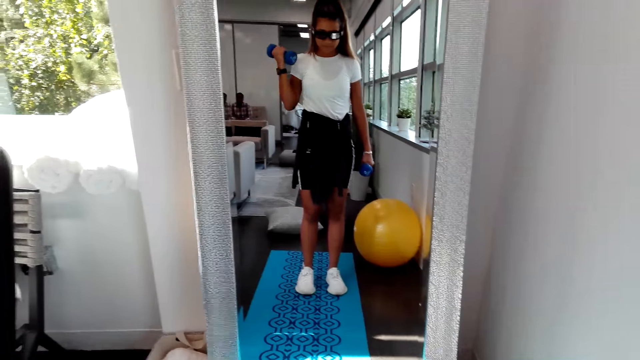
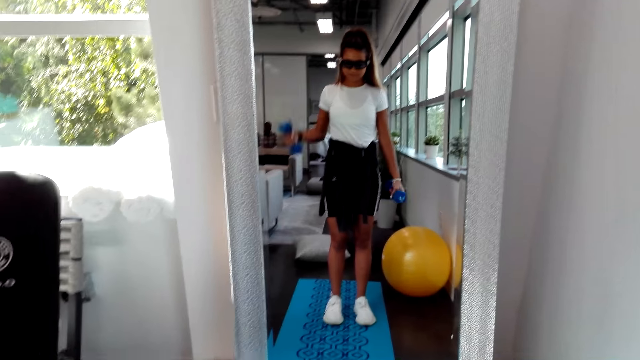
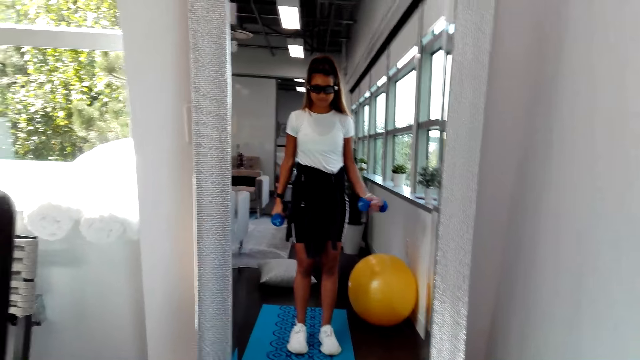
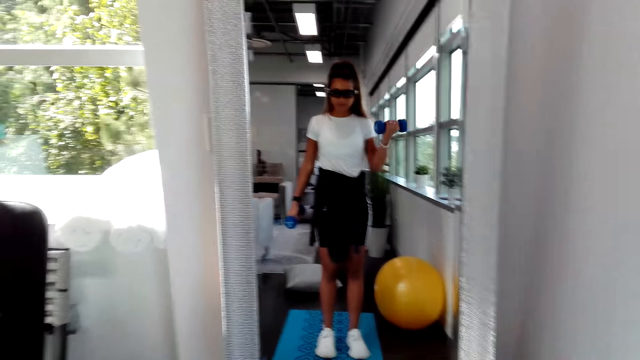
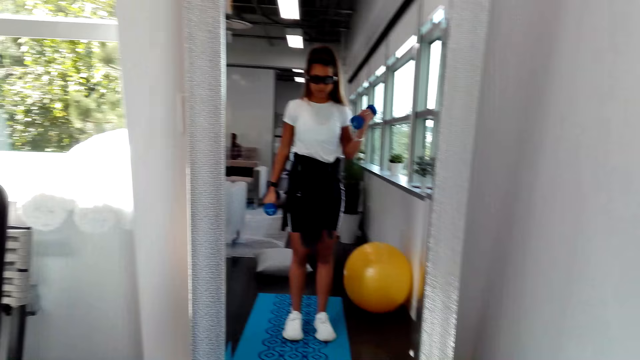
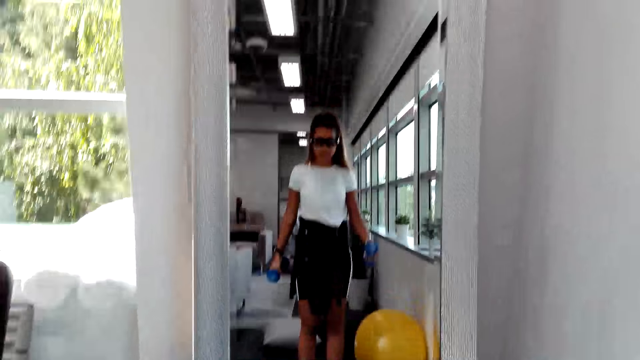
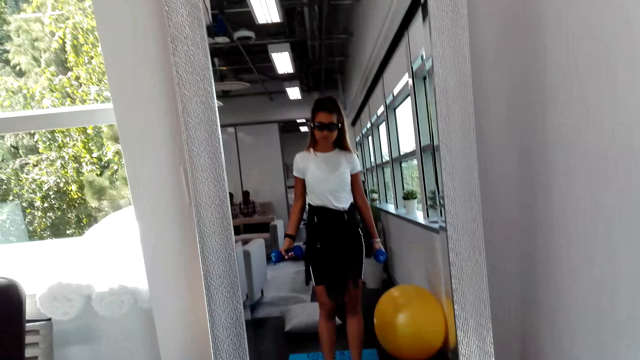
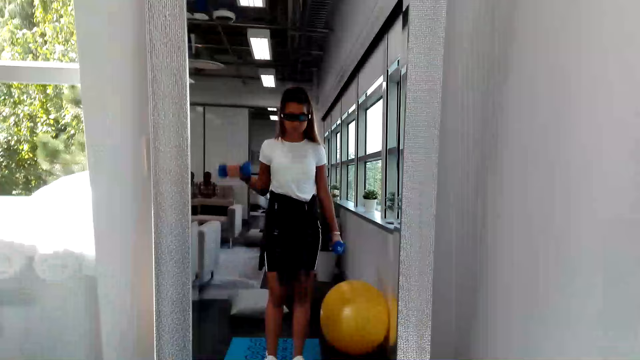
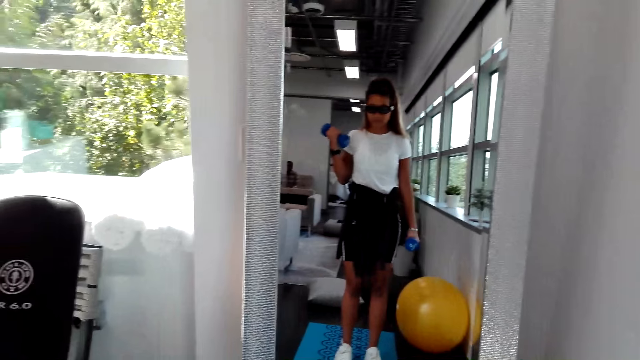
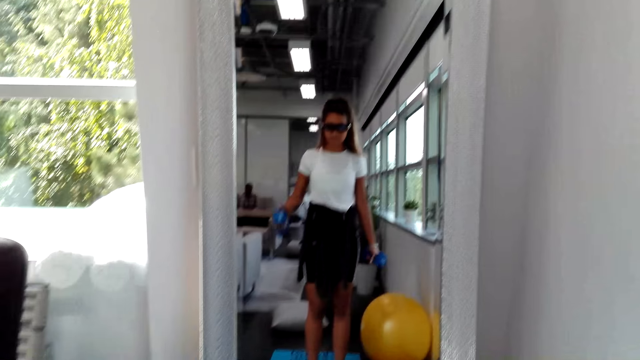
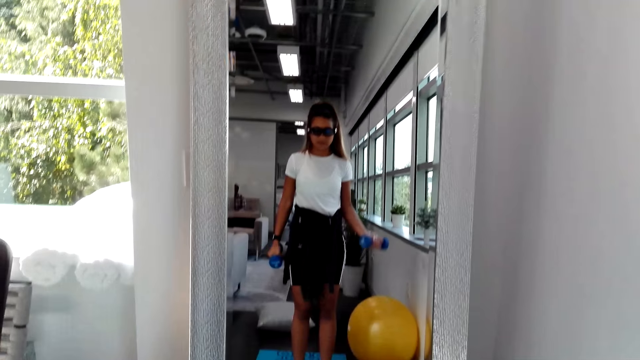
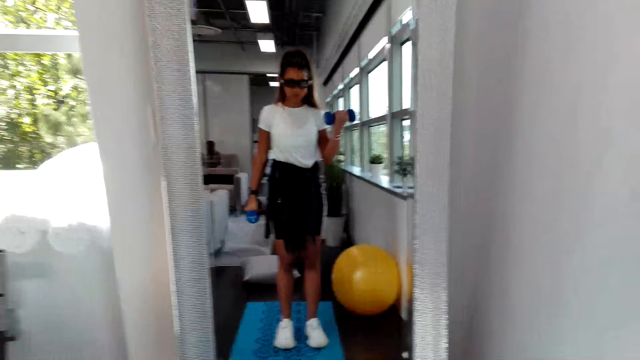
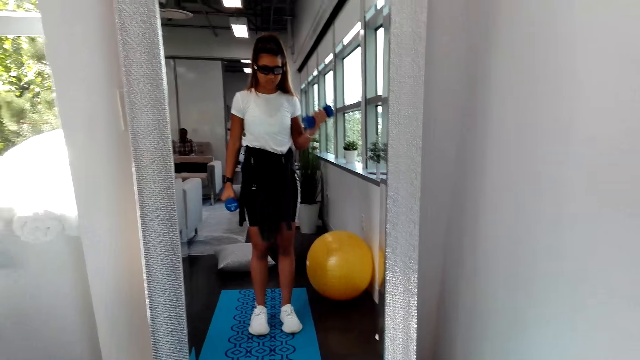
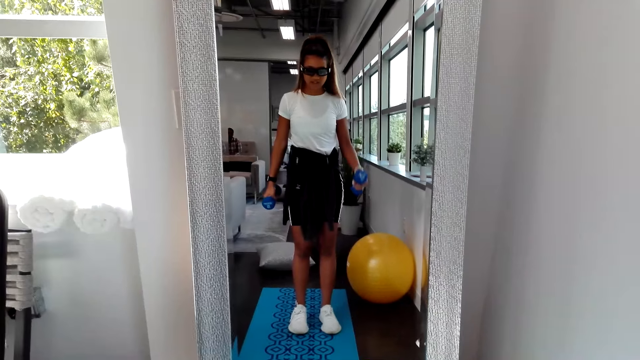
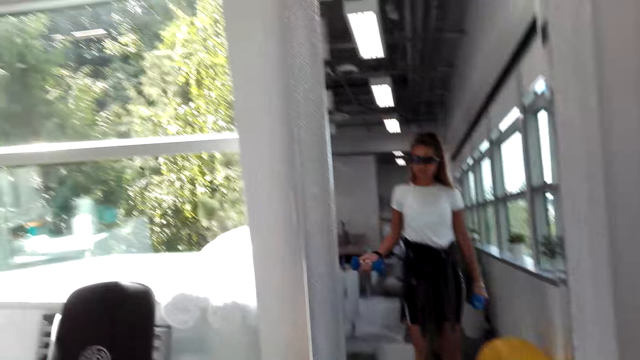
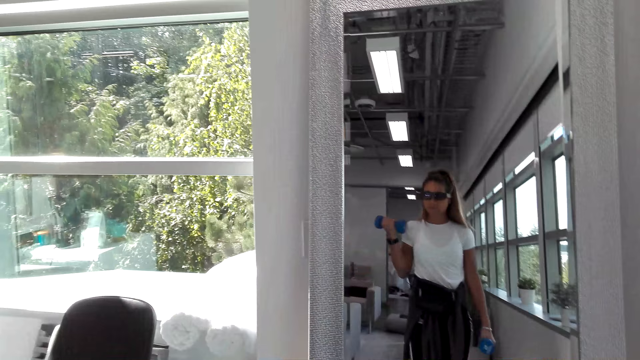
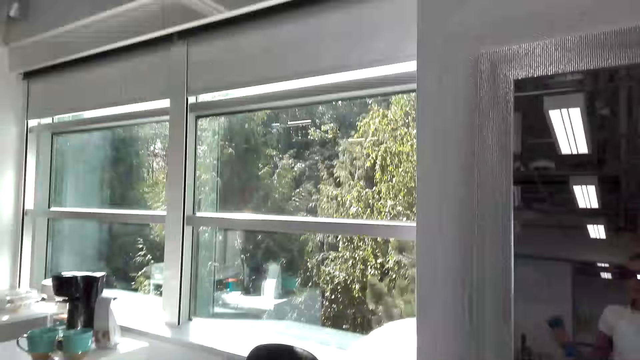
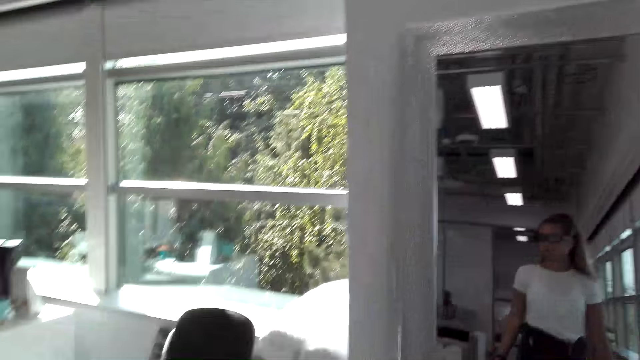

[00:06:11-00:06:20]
The camera wearer does exercise looking at the mirror. They converse with a man.

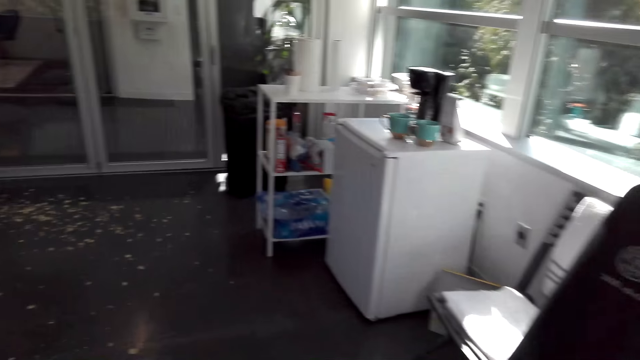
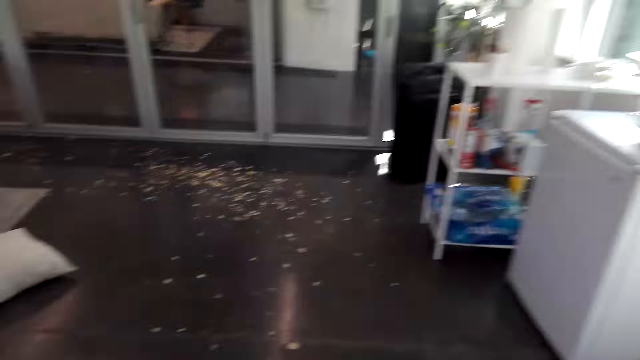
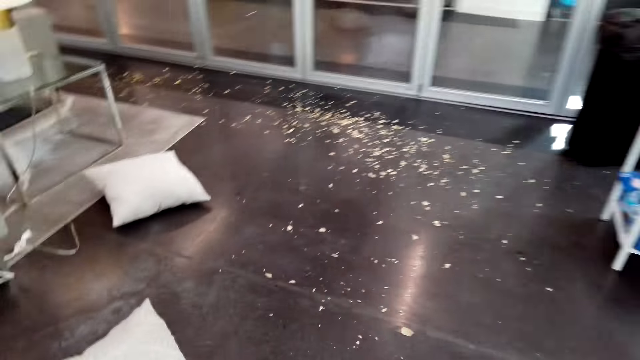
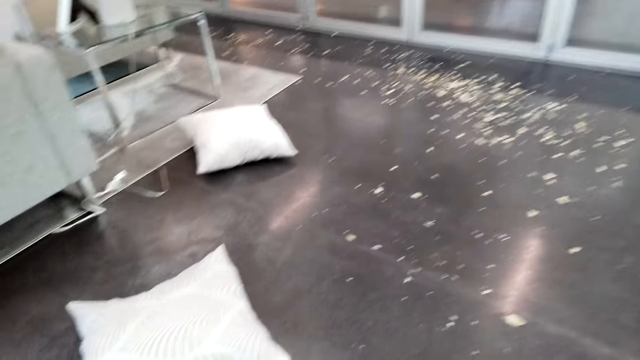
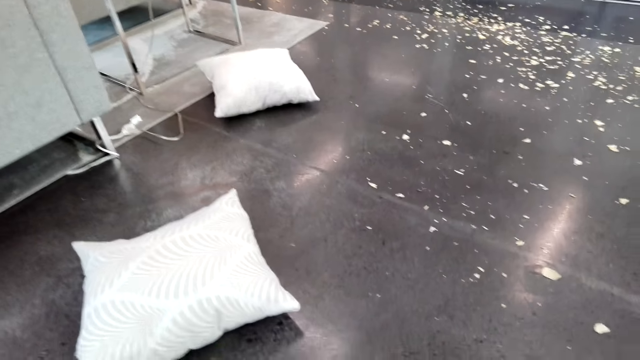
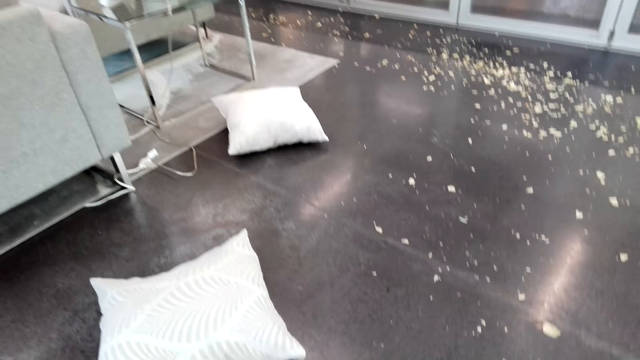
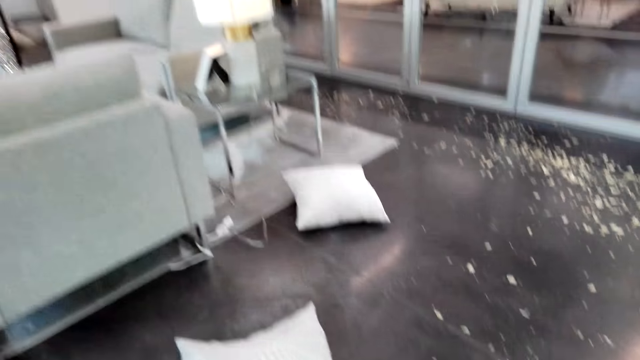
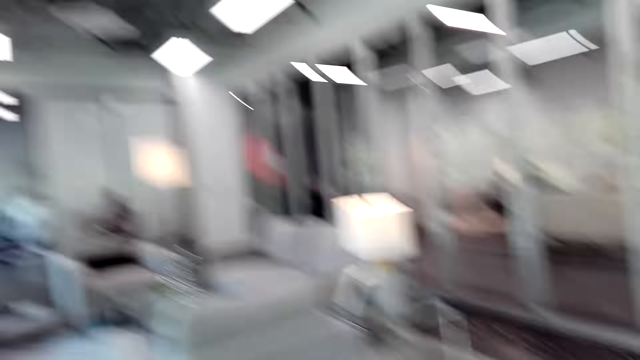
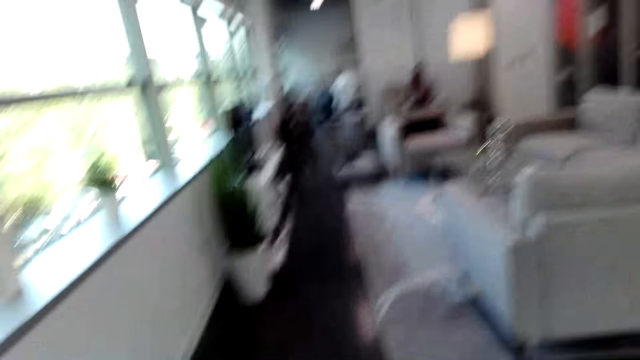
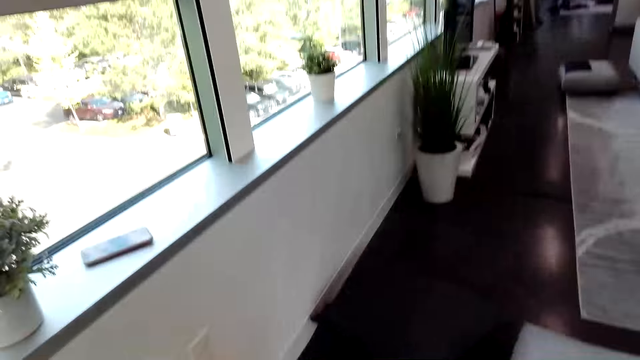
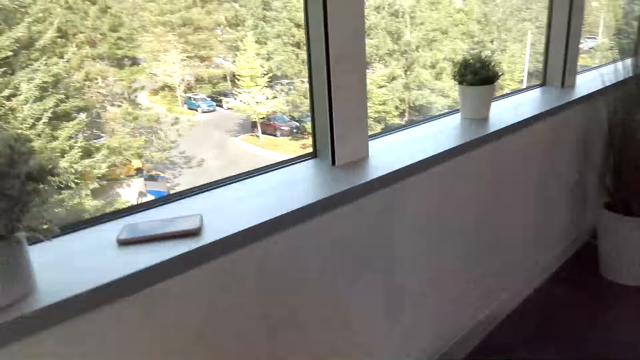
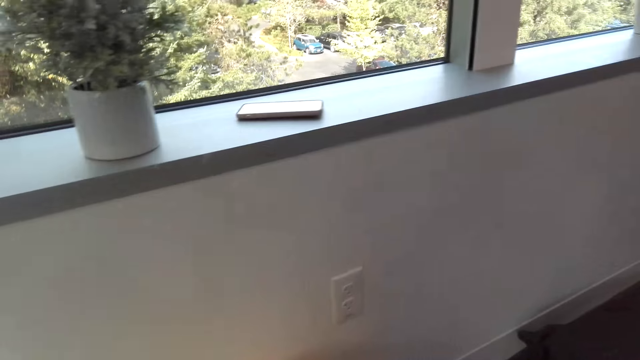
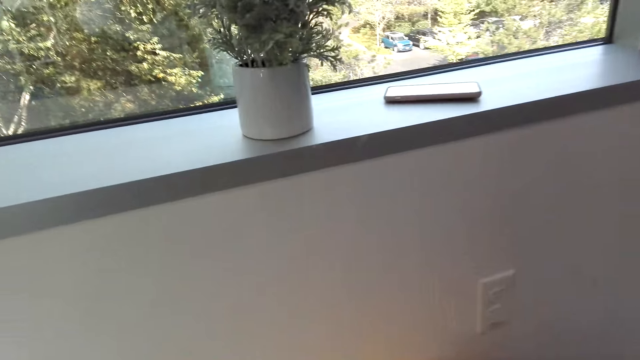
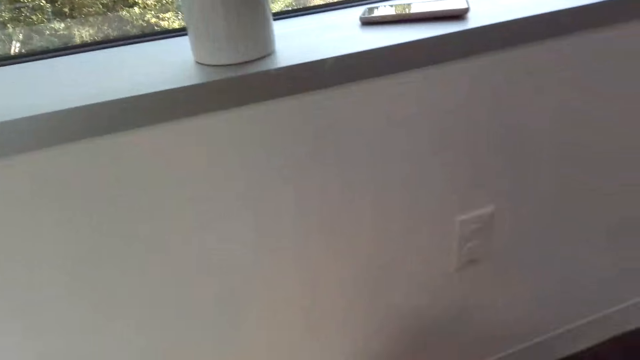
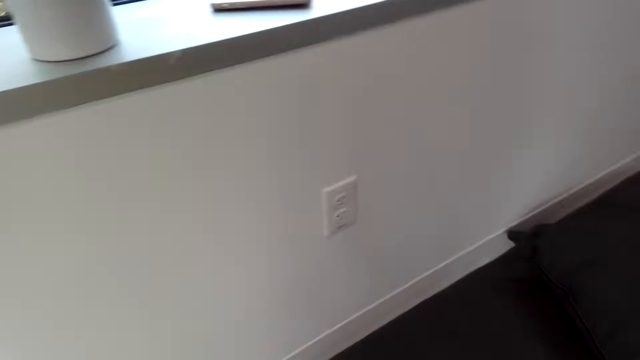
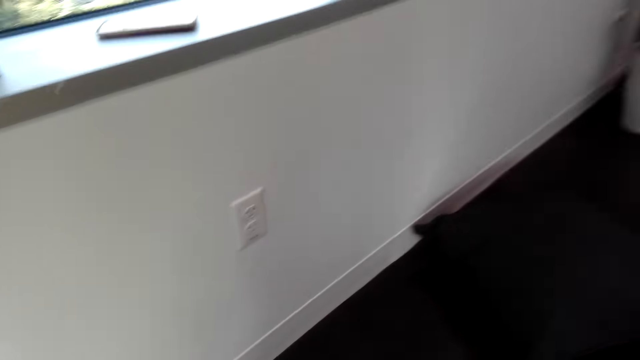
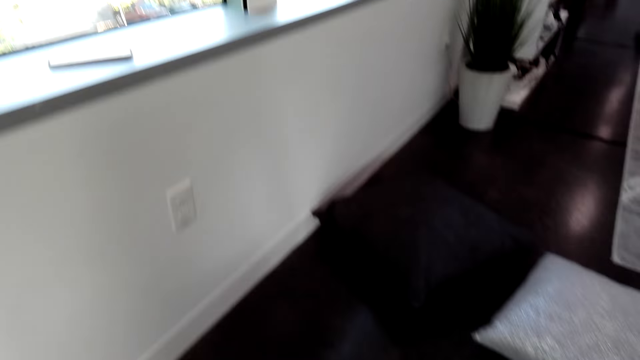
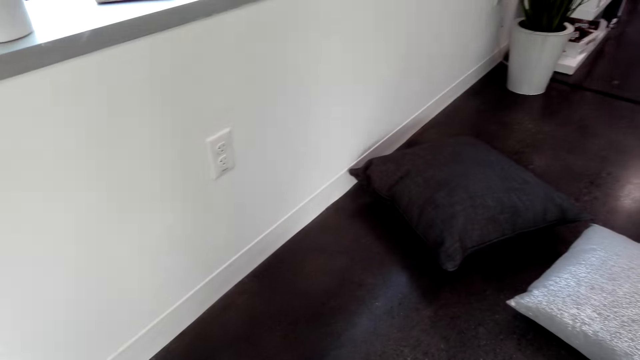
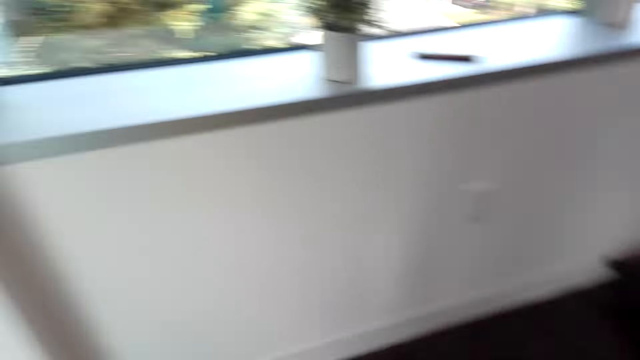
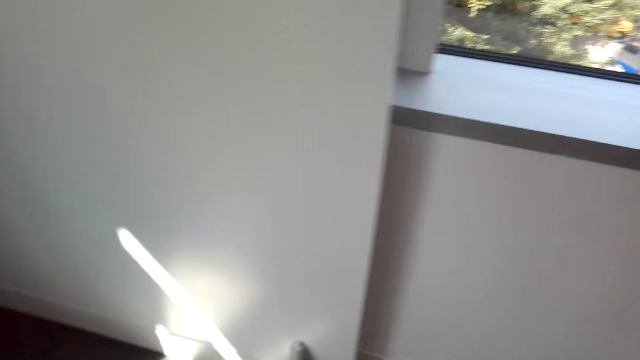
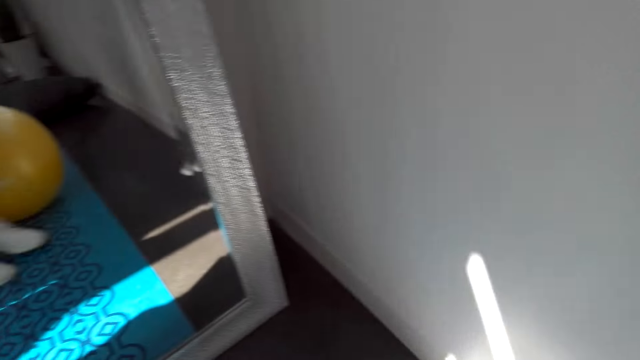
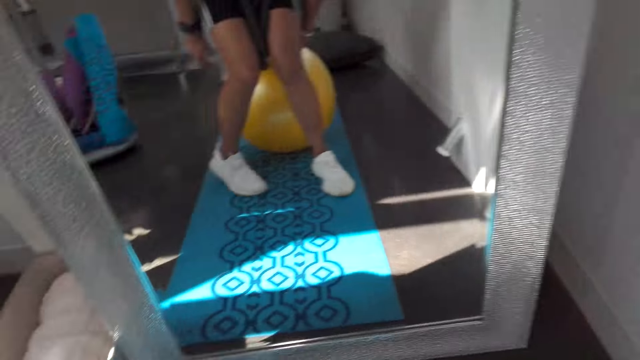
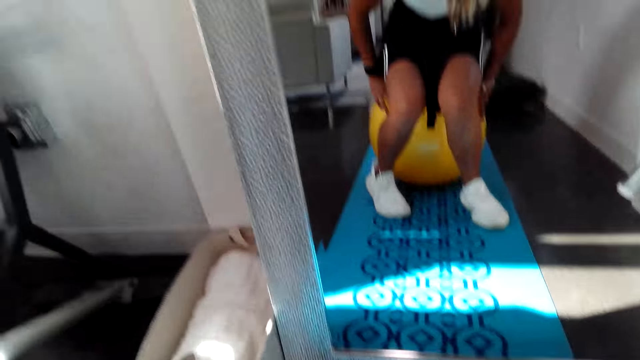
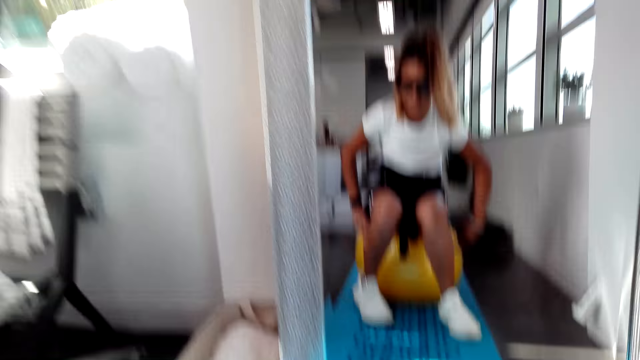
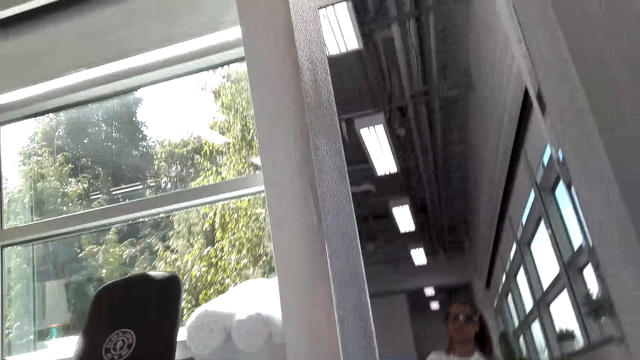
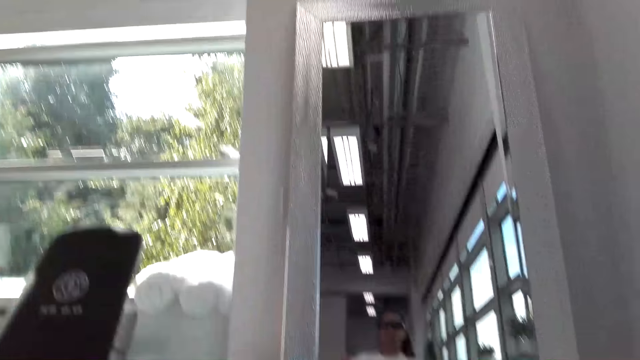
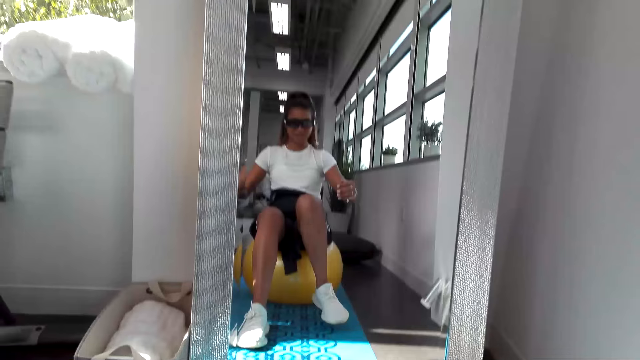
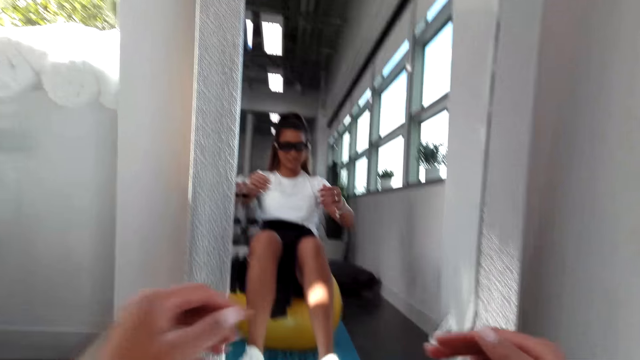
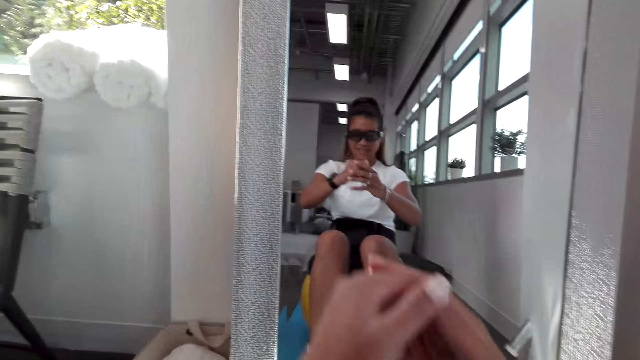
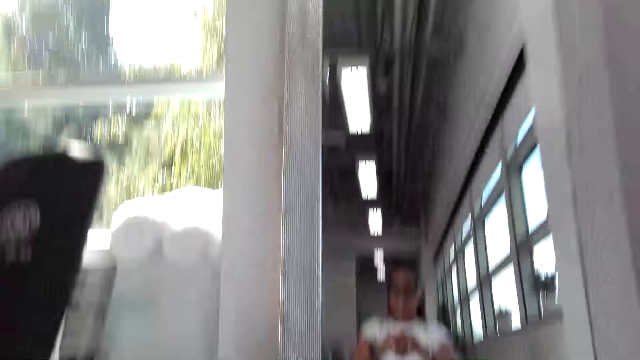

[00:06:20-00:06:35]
The camera wearer looks around the house. They converse with a man. They look around the house. They converse with the man. They sit on the swiss ball and lean on the swiss ball.
